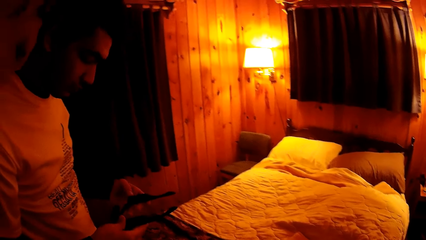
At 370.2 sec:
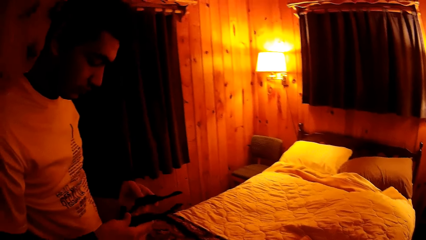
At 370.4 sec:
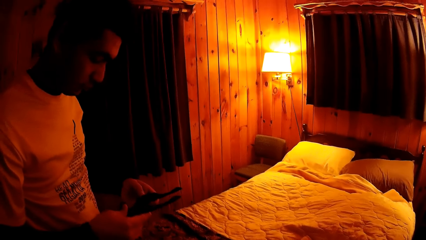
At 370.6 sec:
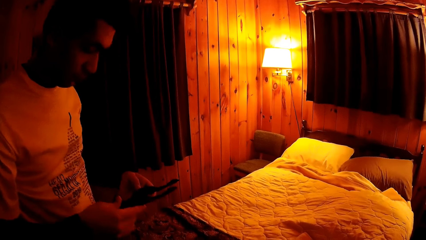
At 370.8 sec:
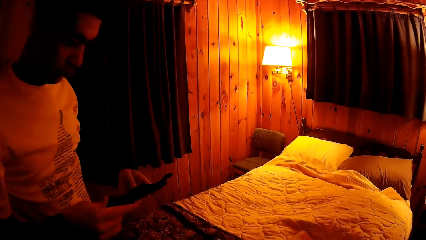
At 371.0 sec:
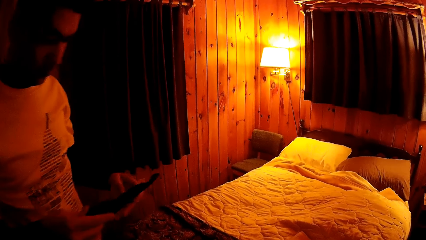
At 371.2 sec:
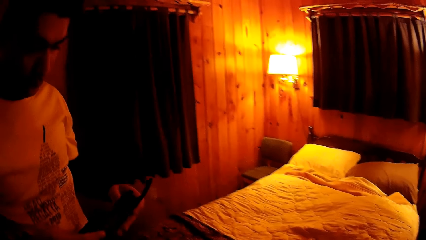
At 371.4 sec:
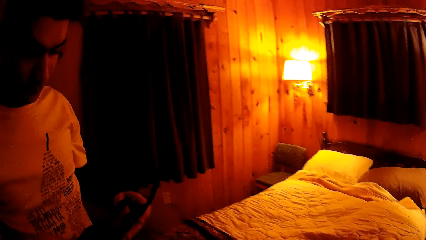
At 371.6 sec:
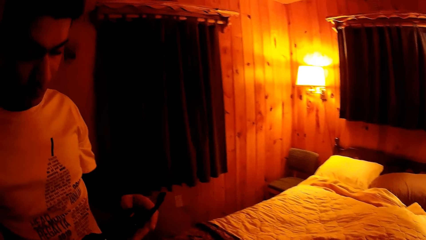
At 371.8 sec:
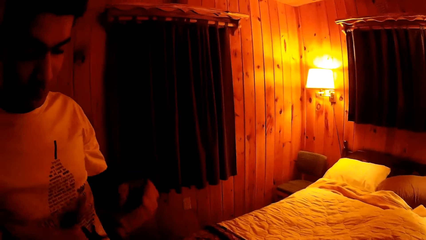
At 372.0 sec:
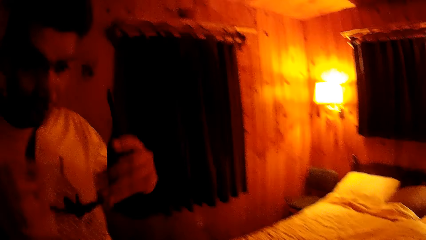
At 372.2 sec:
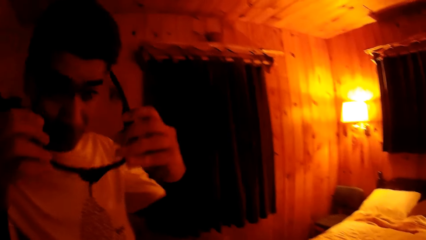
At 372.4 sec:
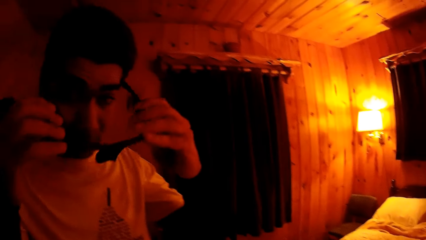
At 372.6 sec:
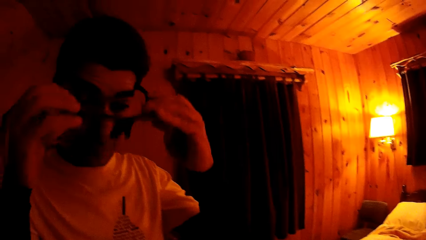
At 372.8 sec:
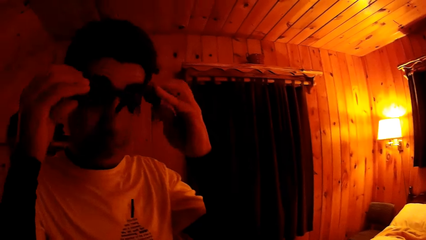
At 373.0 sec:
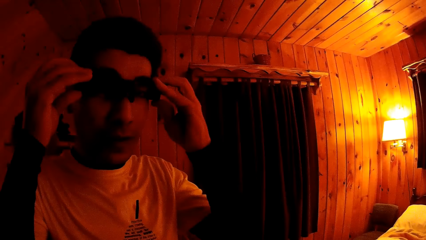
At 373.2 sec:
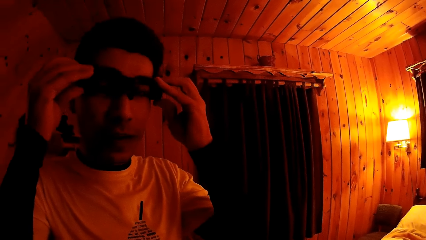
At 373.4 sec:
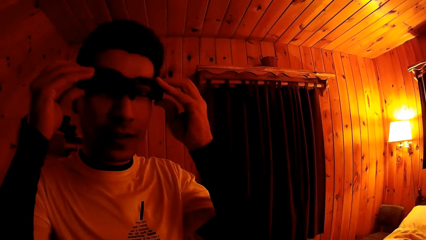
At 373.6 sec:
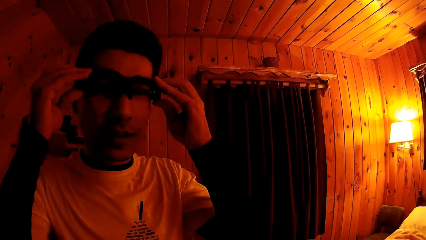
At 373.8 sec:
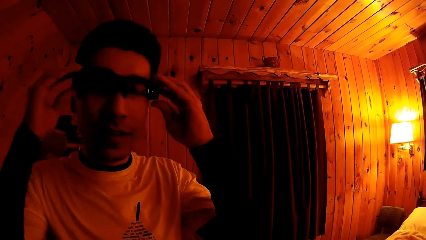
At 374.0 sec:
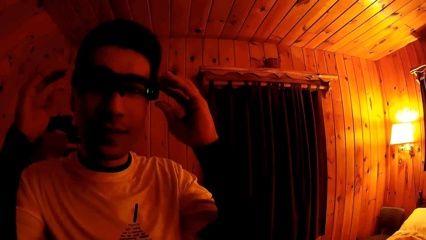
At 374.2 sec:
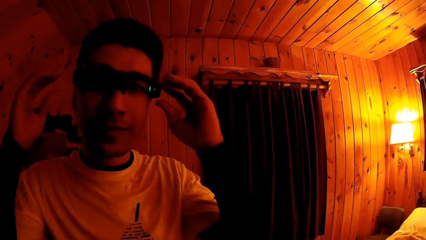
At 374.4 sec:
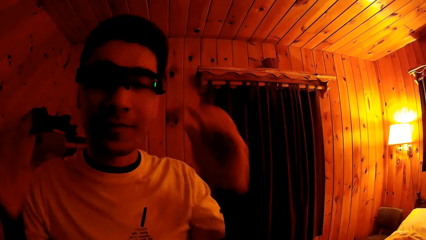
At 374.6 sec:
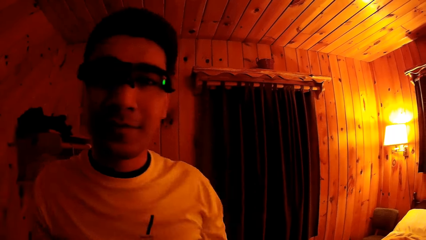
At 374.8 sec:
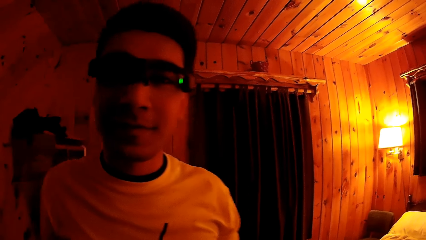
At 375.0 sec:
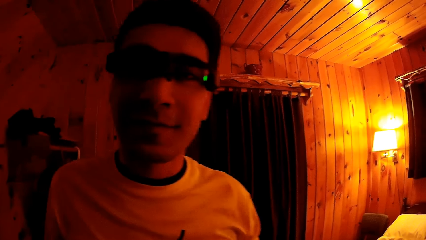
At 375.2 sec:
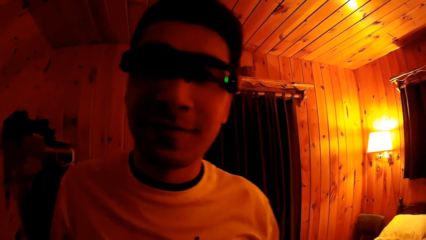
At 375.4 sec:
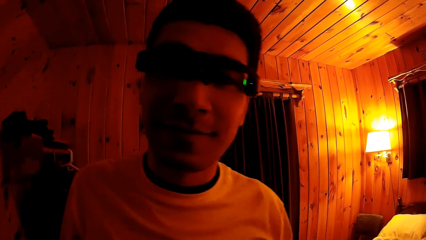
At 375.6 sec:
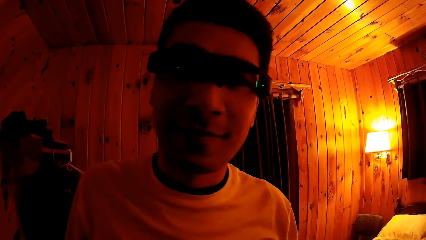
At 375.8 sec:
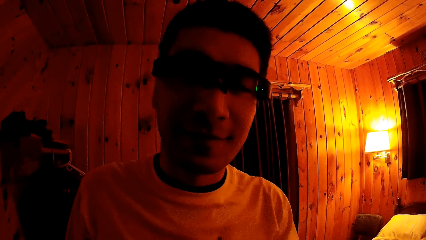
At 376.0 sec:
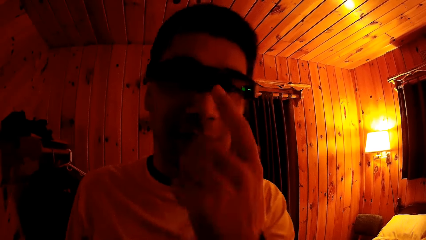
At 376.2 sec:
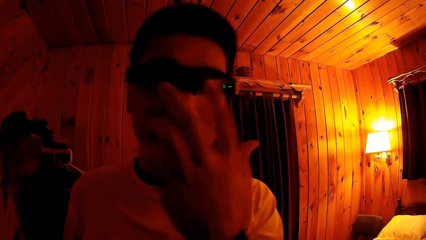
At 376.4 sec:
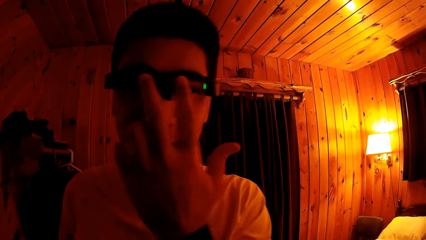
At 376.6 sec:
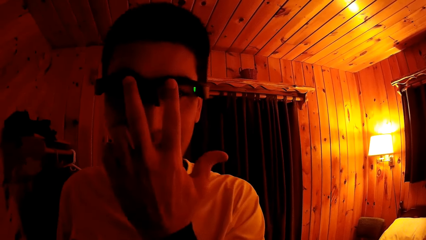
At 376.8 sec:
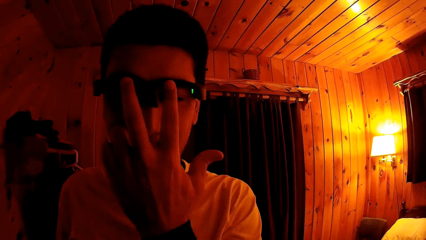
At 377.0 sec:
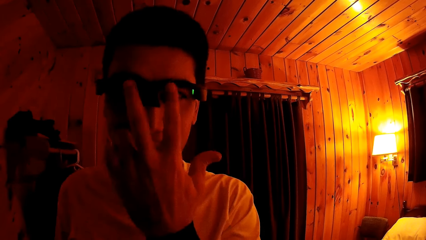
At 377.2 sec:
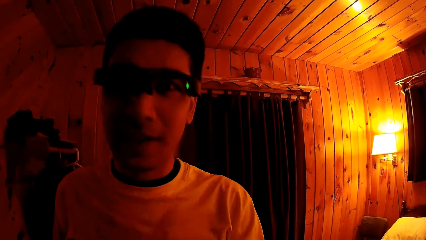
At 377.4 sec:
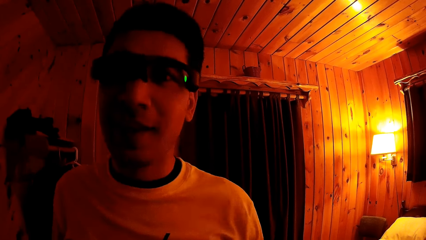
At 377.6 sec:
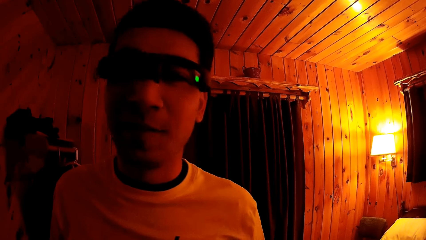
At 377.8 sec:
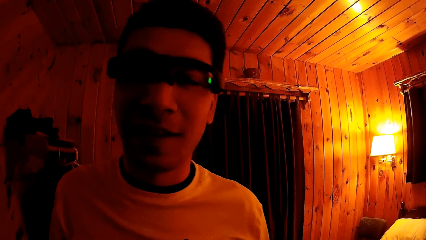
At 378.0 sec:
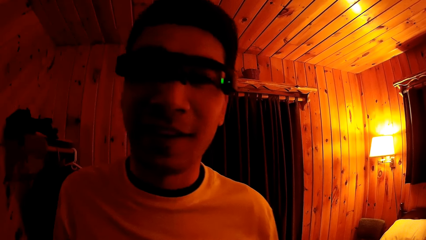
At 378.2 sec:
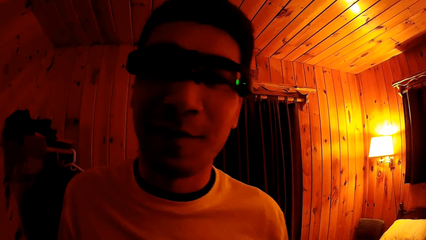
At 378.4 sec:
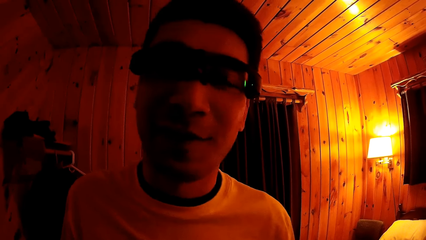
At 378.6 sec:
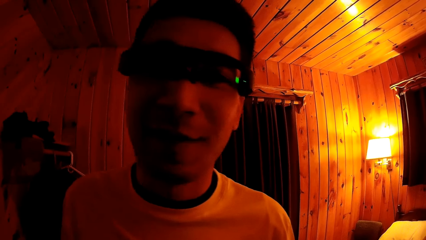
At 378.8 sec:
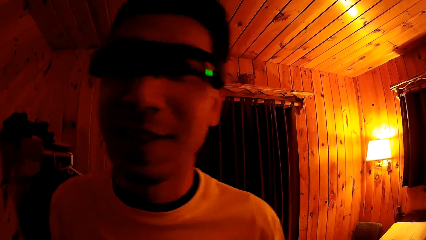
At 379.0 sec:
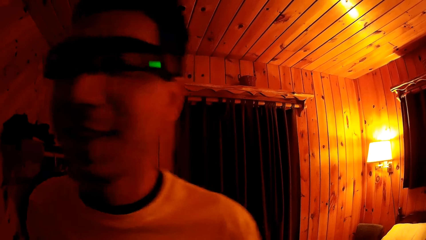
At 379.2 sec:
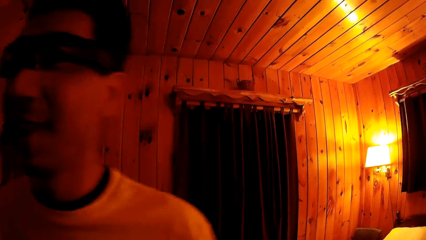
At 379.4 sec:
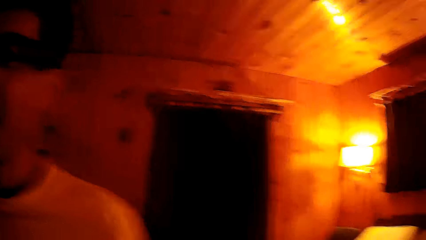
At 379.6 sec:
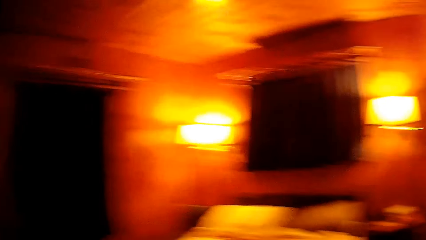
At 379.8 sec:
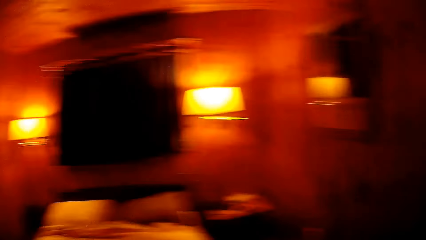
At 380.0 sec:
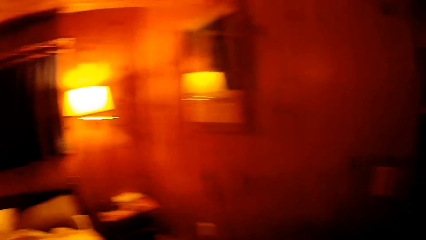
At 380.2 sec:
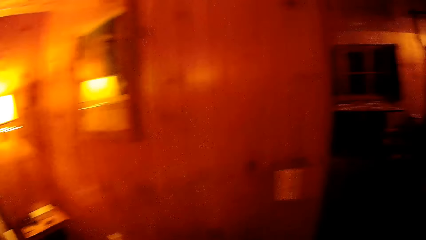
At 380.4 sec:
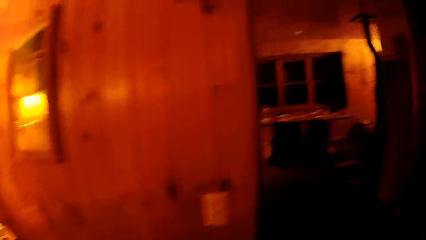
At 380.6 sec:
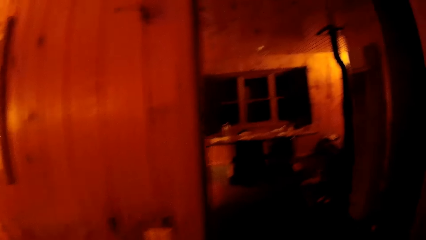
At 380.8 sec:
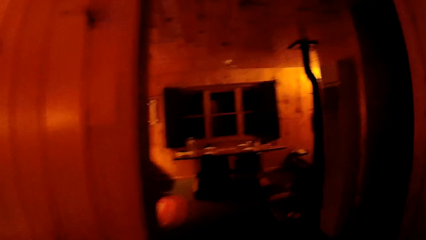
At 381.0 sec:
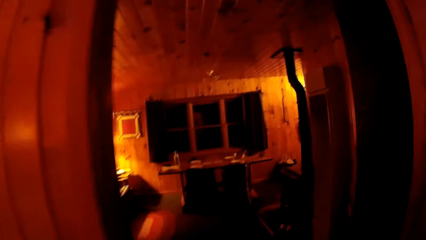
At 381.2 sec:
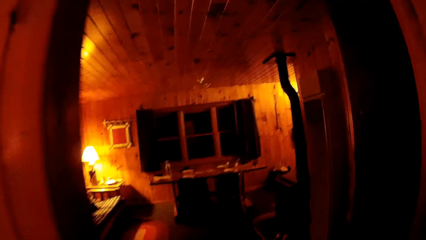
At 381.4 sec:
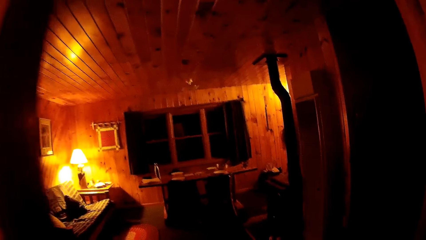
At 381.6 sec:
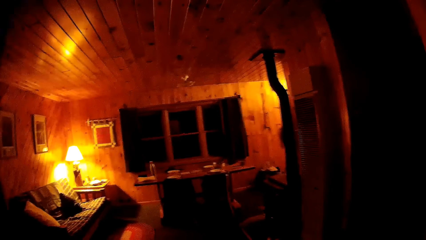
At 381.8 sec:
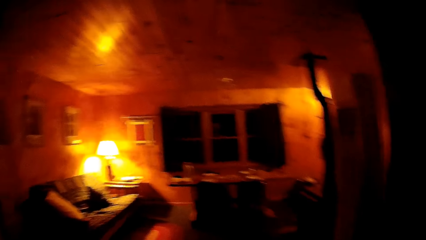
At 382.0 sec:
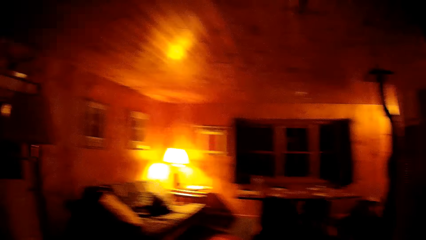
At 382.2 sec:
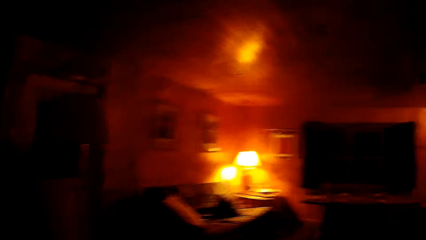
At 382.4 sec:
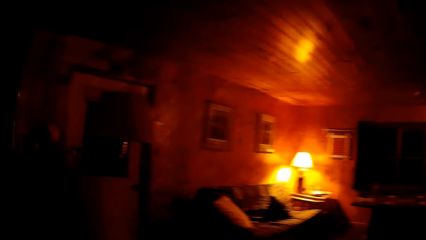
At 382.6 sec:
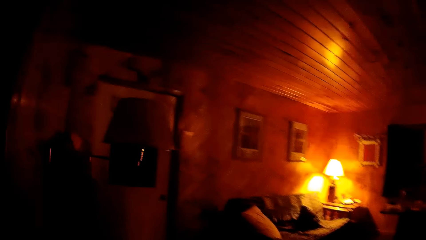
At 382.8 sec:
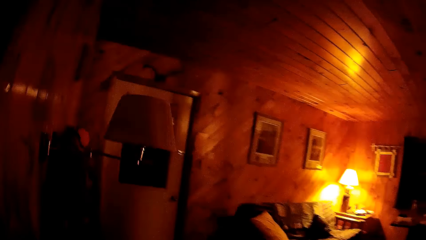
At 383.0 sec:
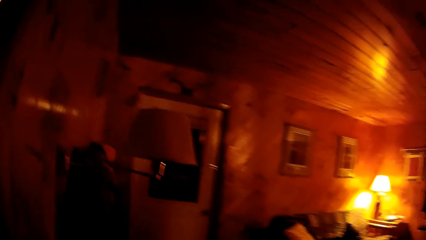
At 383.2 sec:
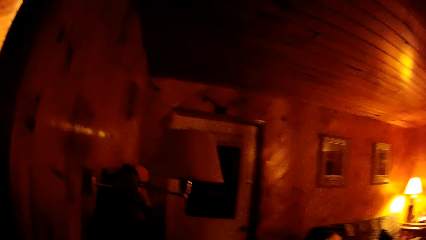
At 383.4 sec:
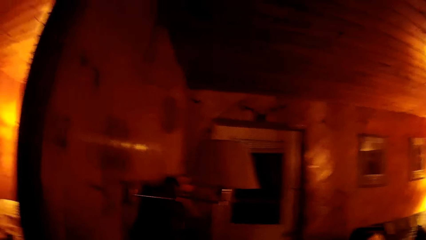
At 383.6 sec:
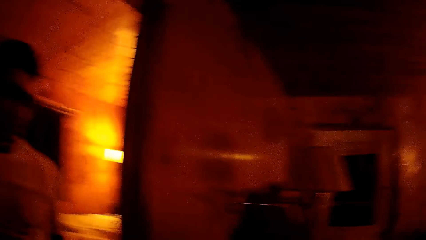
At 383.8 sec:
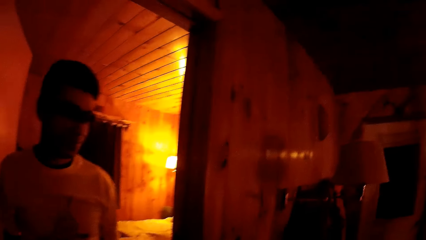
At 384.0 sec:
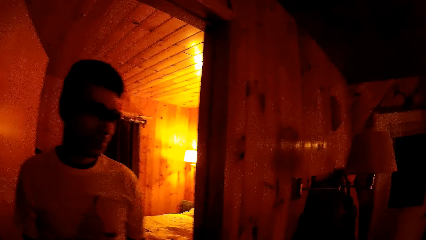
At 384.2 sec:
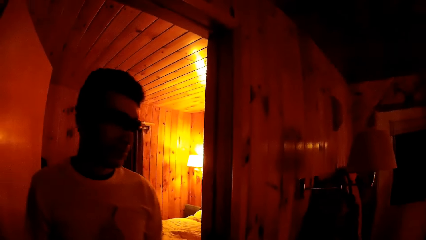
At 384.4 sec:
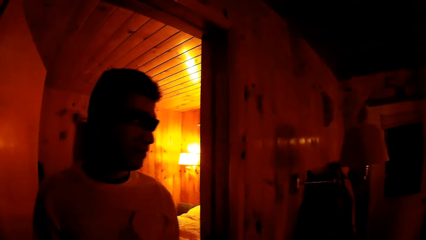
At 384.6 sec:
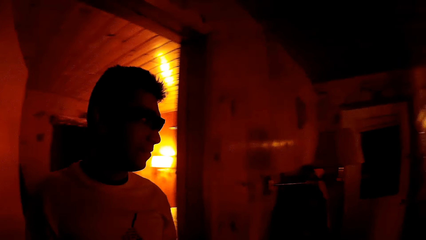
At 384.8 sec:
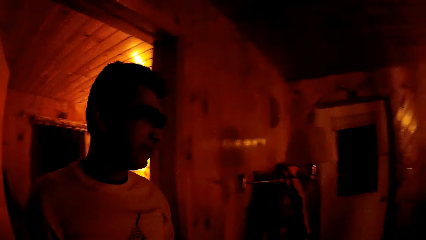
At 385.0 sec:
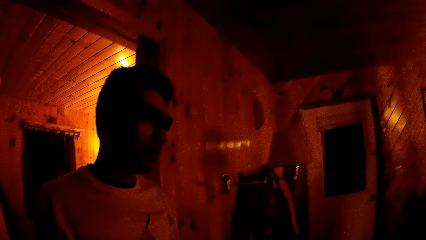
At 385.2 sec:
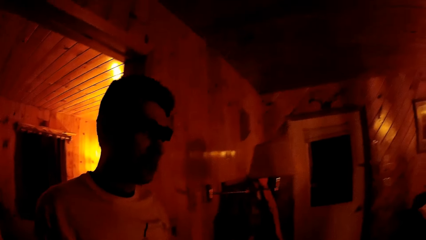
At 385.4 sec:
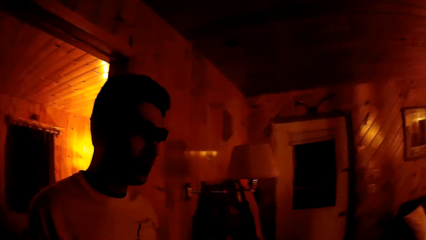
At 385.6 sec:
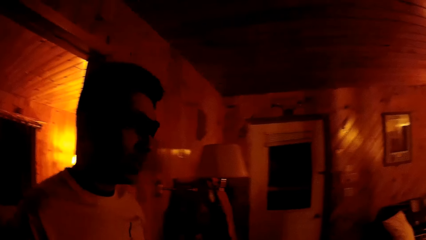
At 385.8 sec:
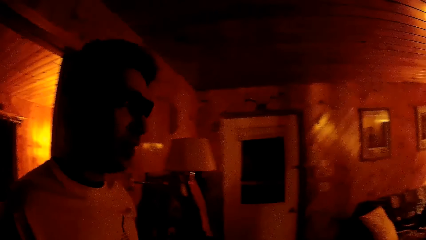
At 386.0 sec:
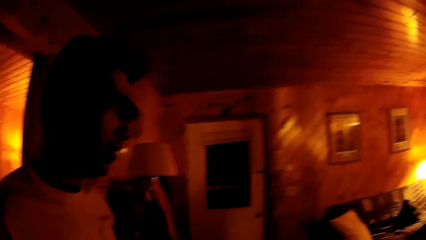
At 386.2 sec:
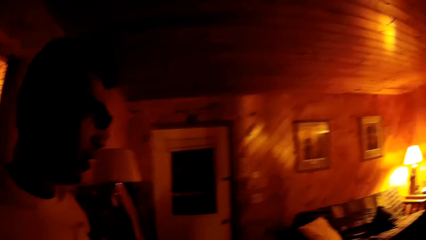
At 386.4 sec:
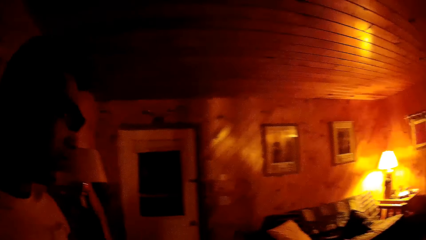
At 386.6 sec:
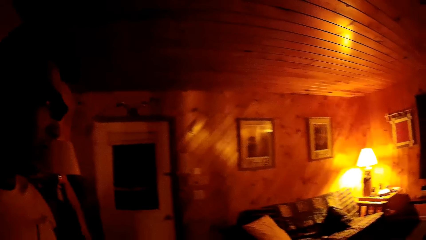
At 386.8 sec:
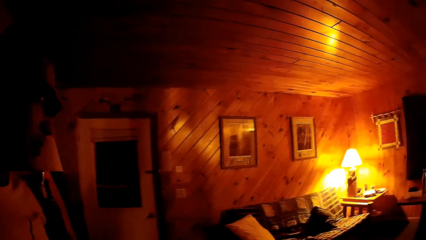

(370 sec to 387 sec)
The man wears the pair of eyeglasses with both hands. He adjusts the pair of eyeglasses with his left hand. The camera wearer walks out of the room. The man walks out of the room.
